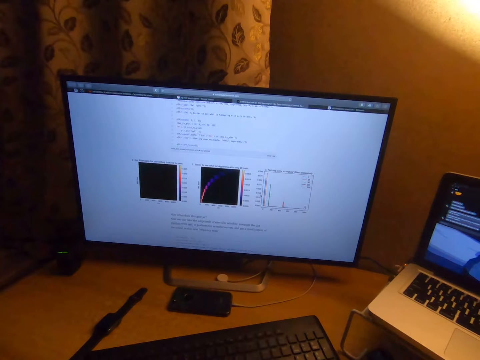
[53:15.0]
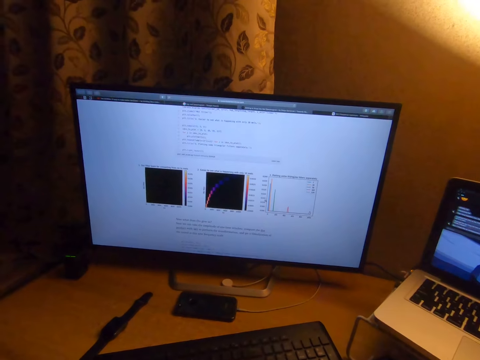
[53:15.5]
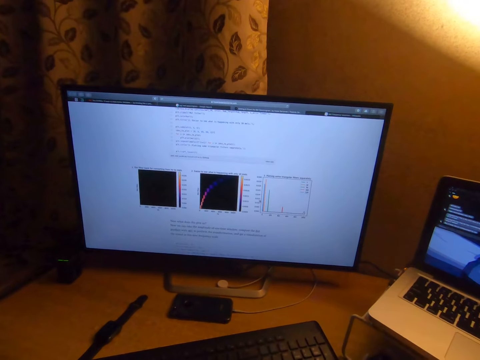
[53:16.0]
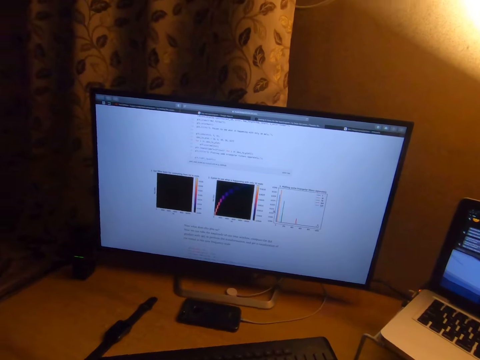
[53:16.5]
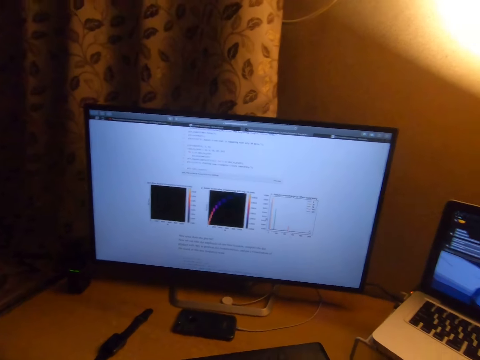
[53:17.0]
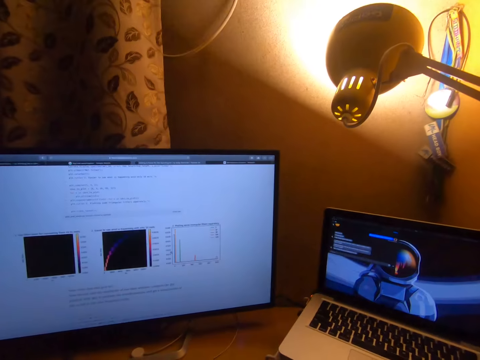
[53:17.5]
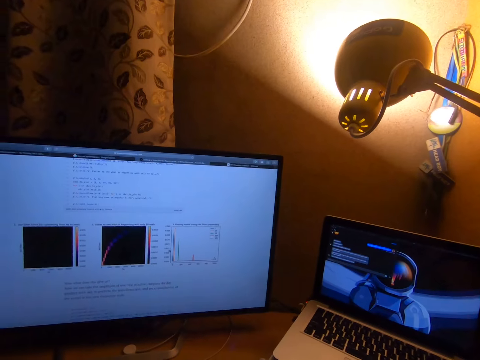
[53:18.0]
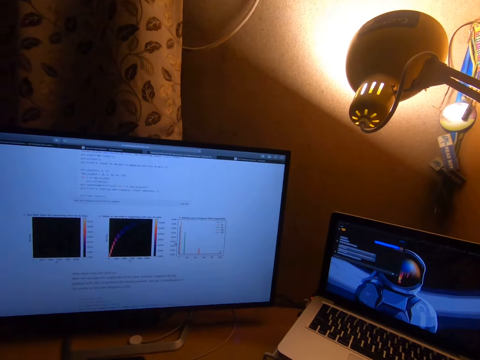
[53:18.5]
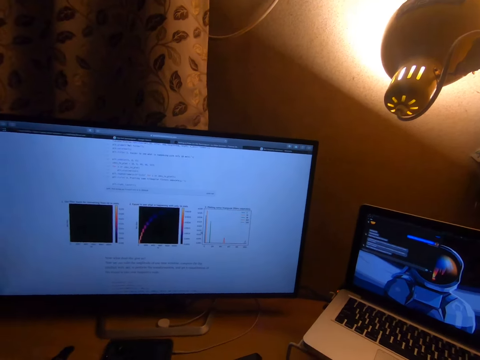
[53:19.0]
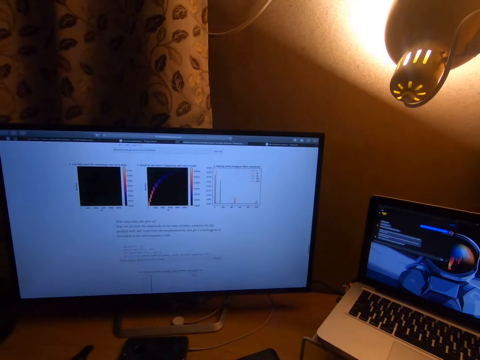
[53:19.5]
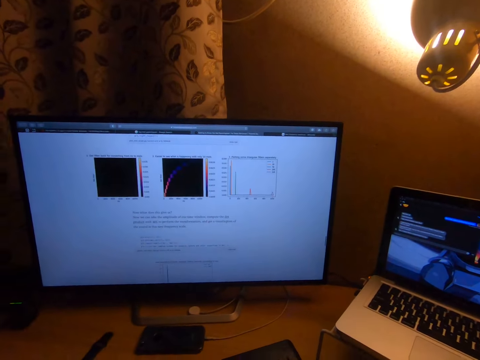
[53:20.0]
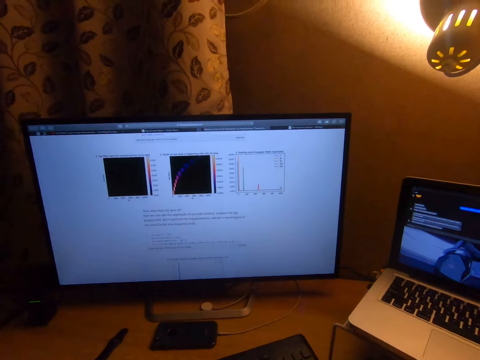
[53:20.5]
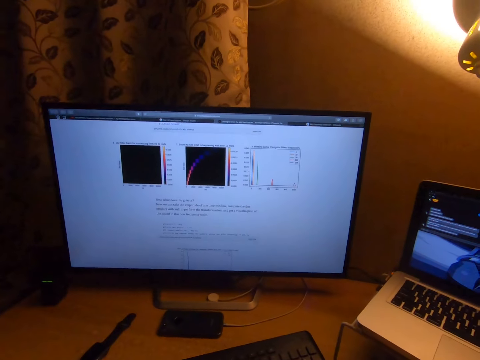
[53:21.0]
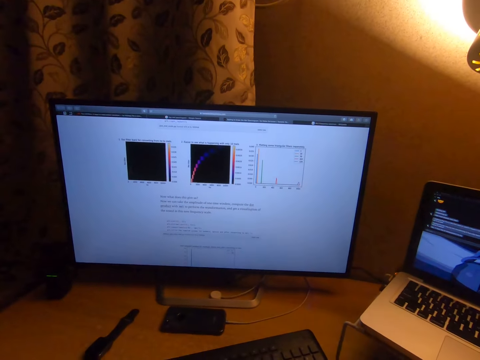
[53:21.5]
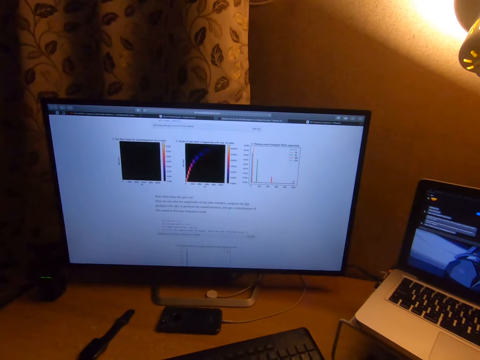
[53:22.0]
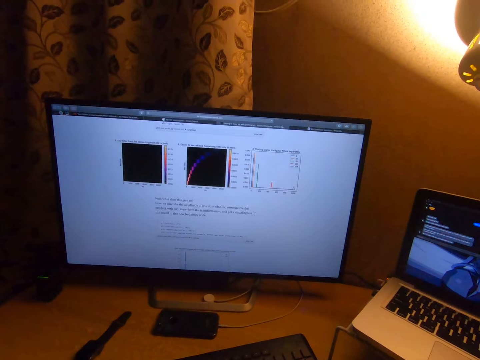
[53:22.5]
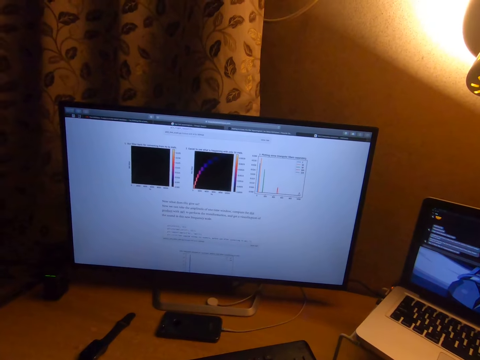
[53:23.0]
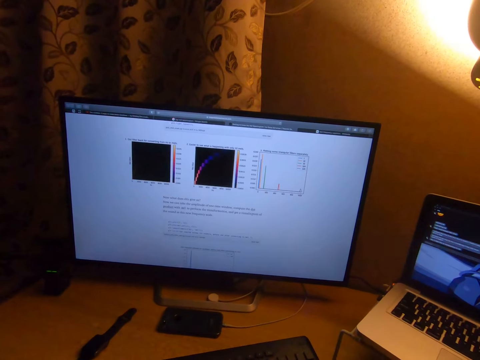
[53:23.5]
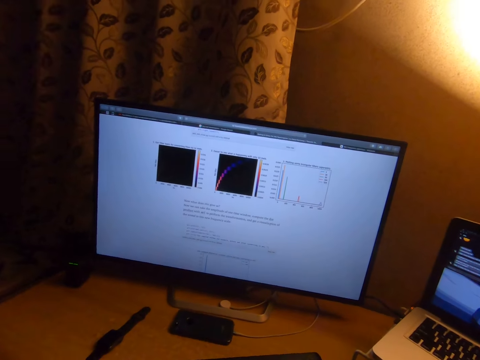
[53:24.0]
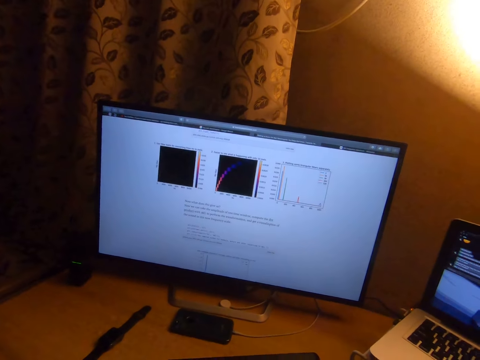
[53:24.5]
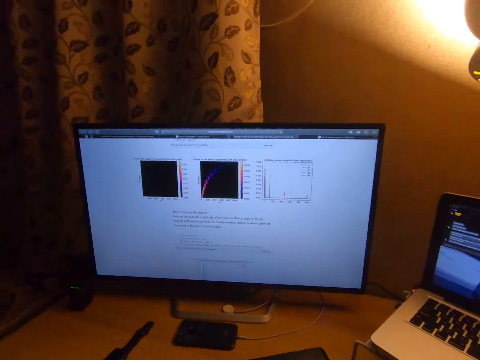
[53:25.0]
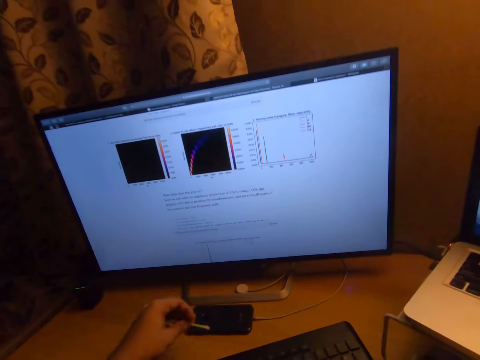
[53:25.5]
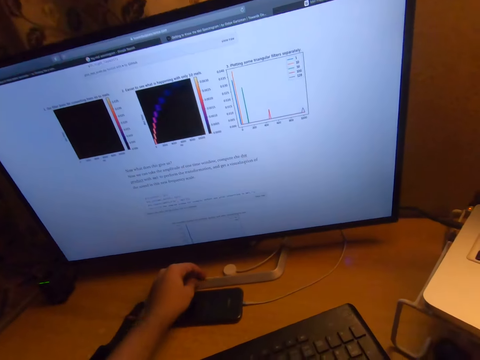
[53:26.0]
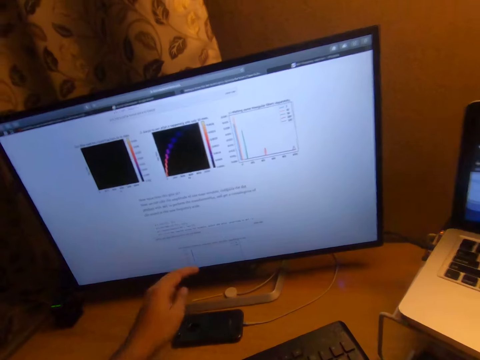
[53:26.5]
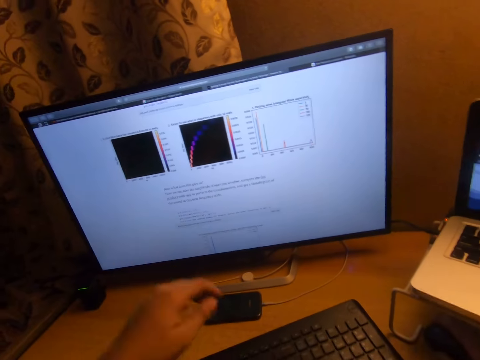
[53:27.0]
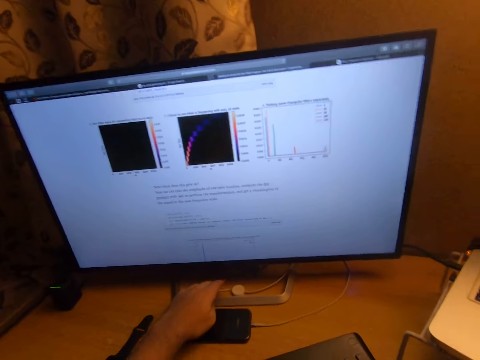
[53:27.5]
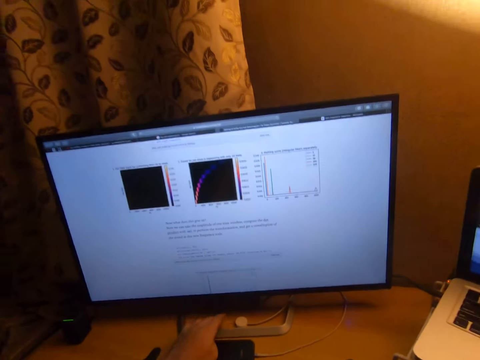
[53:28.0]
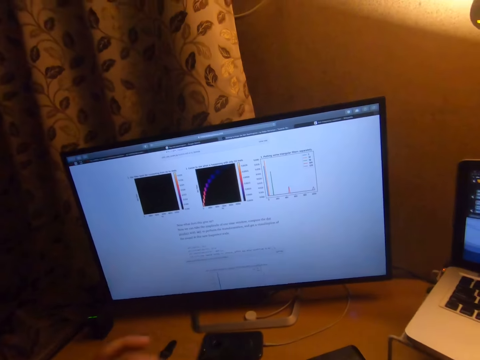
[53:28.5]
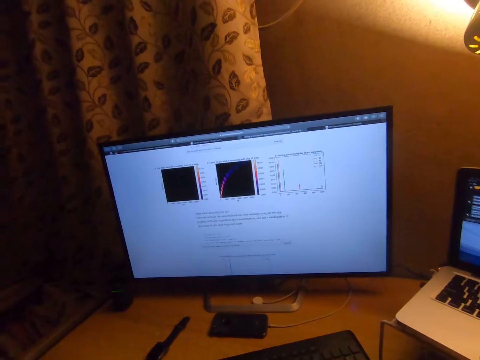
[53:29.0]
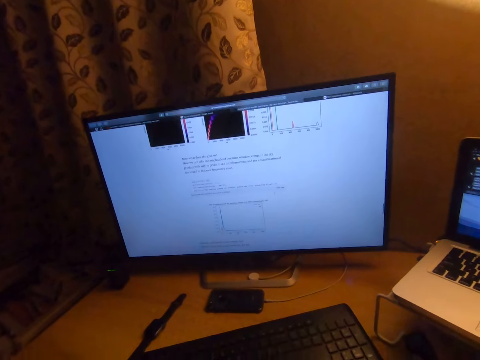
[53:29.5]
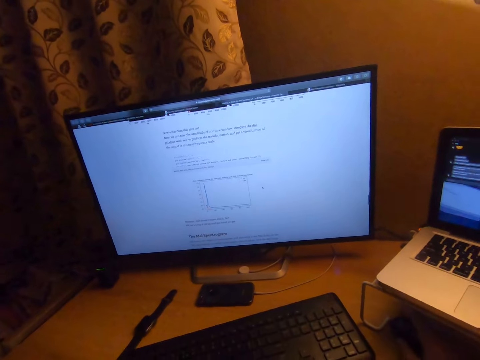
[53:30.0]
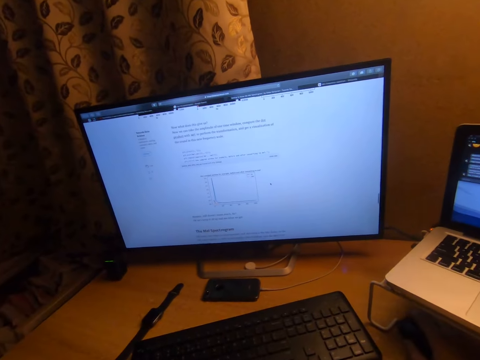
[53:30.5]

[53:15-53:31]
The camera wearer scrolls the computer. He studies on the computer. He drops a cotton bud into a monitor stand. He lifts up his left hand from the monitor stand. He moves his left hand towards the monitor. He picks up something from the table. He tucks the cotton bud into the monitor stand with his left hand. He lifts up his left hand from the monitor stand. He scrolls the computer.

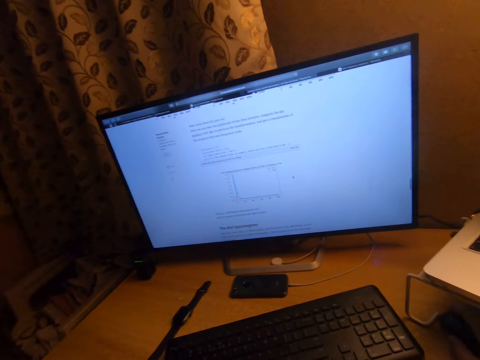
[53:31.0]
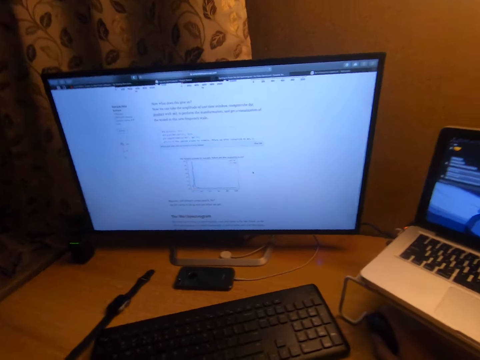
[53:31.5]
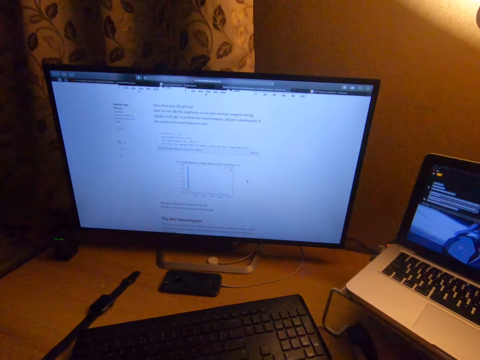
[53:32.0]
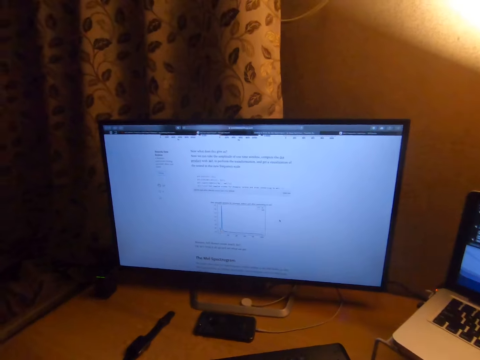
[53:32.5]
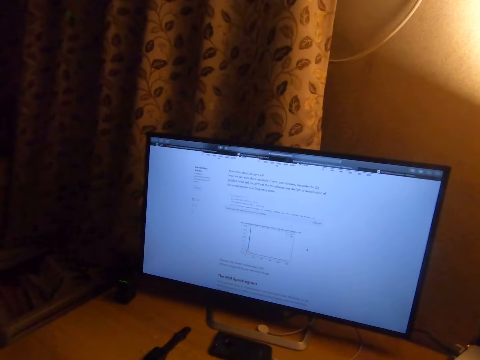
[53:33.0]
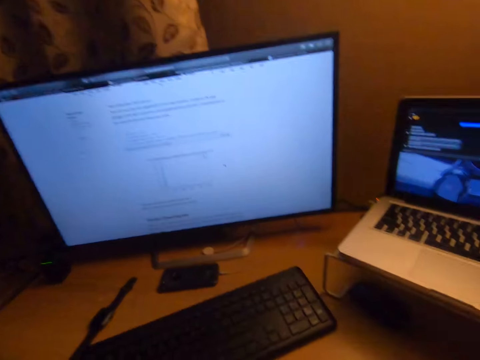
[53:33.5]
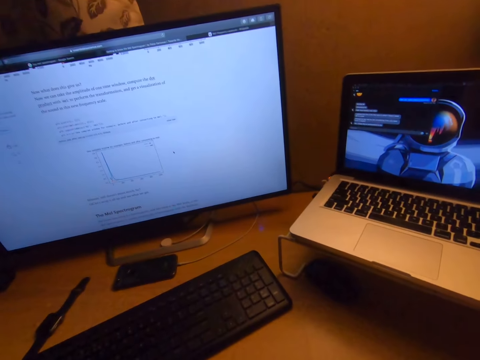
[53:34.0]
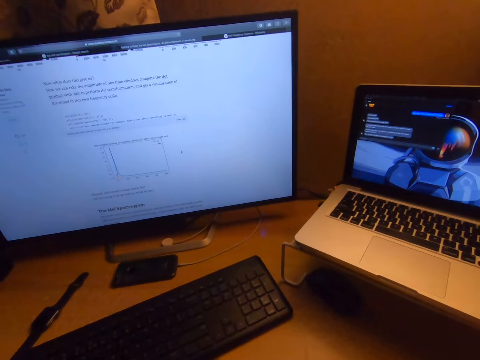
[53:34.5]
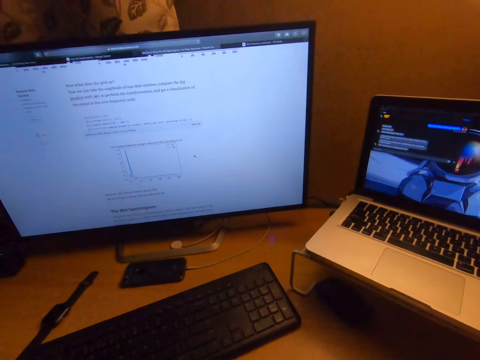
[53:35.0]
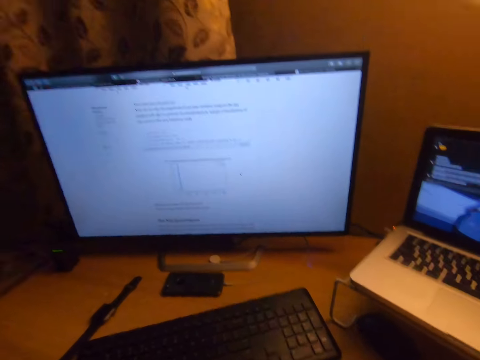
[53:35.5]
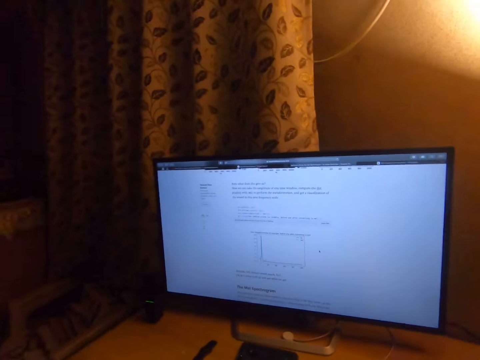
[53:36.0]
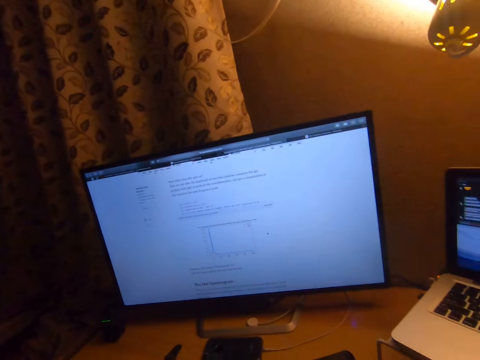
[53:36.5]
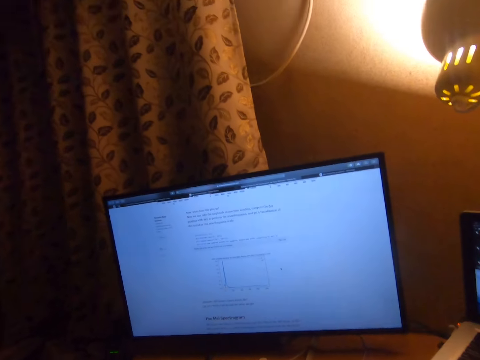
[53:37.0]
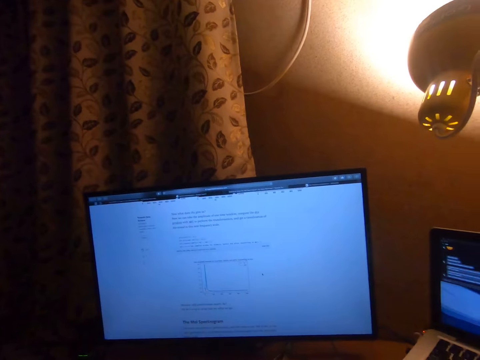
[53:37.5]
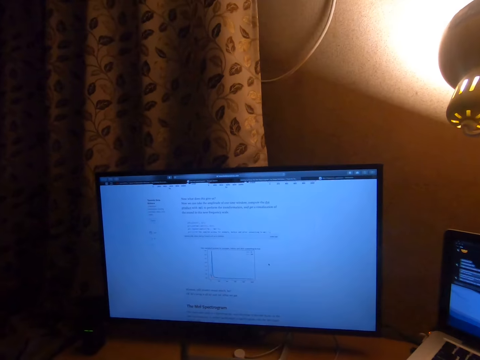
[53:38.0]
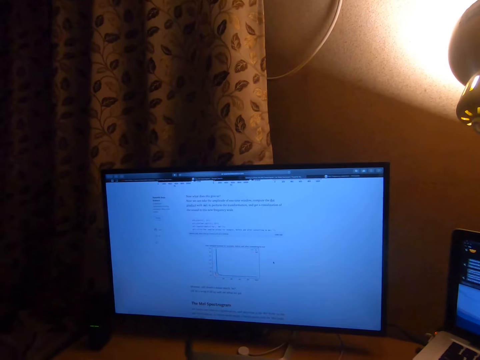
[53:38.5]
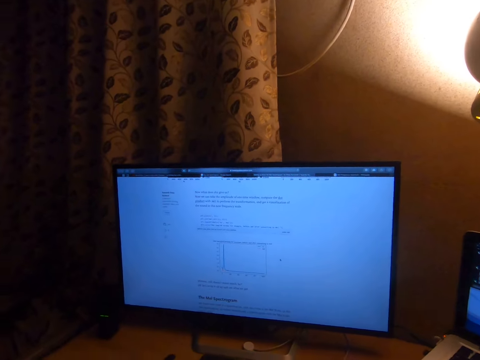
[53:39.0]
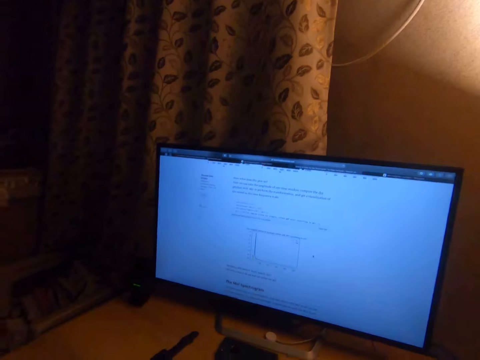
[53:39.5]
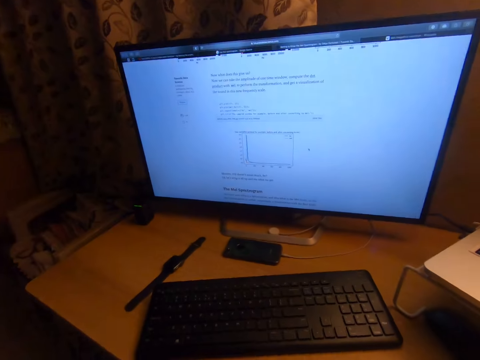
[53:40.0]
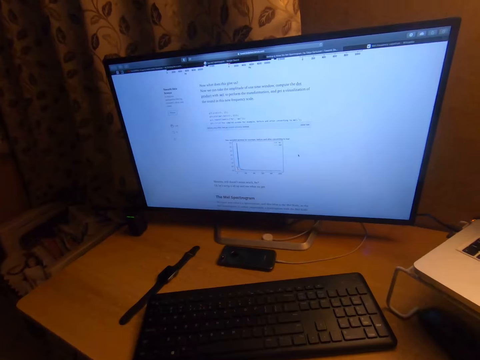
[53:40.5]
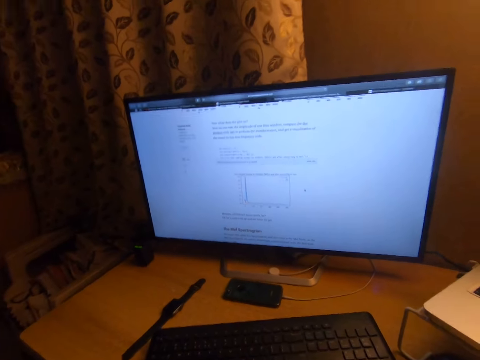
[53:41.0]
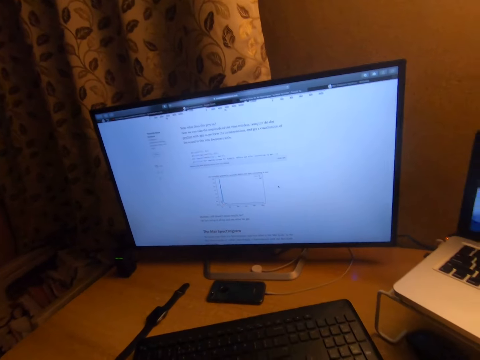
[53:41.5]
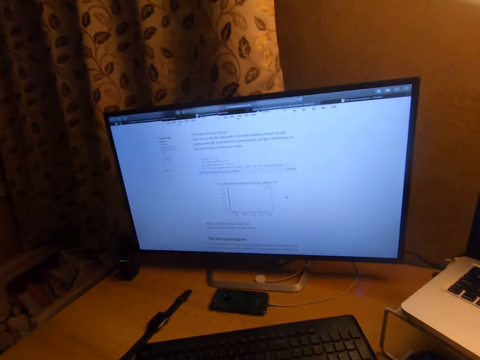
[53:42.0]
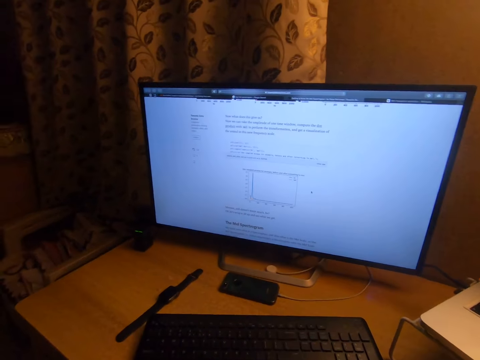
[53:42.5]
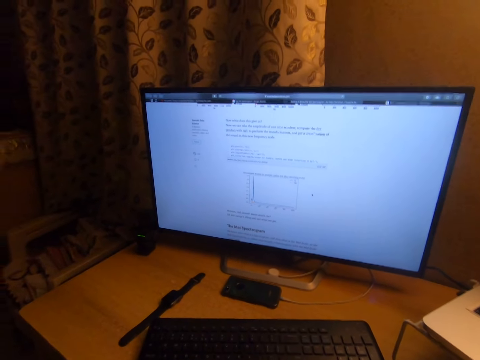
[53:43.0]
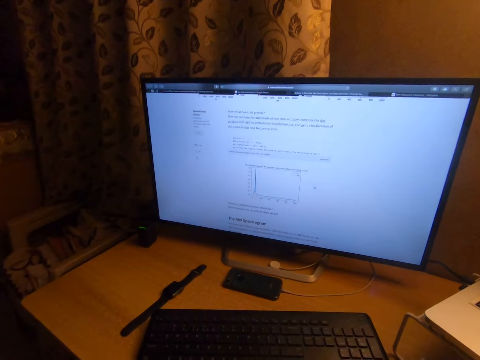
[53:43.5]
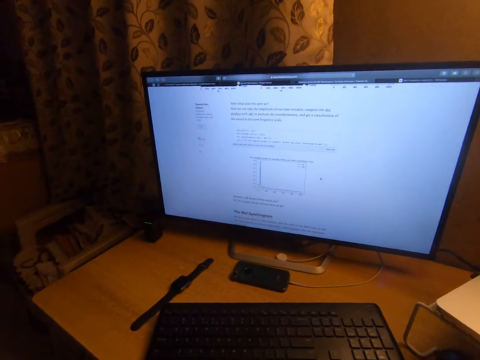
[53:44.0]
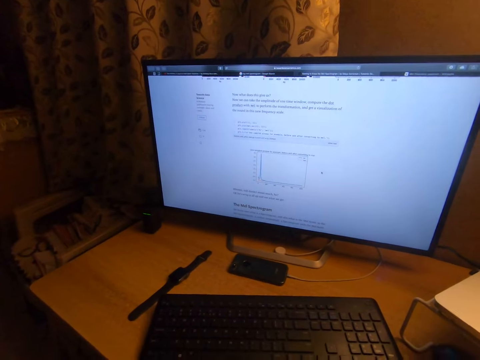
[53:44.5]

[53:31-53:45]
The camera wearer studies on the computer. He lifts up his left hand.
